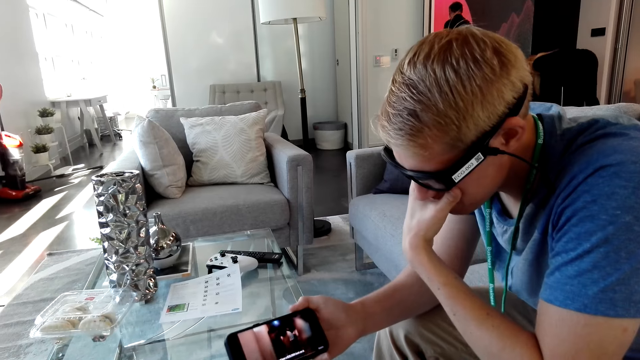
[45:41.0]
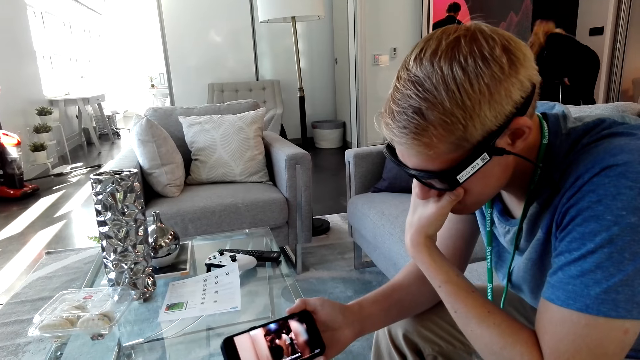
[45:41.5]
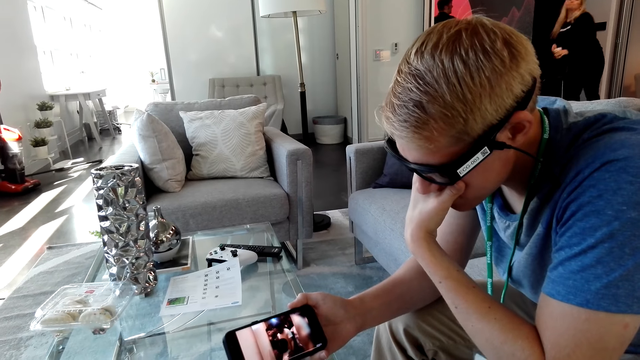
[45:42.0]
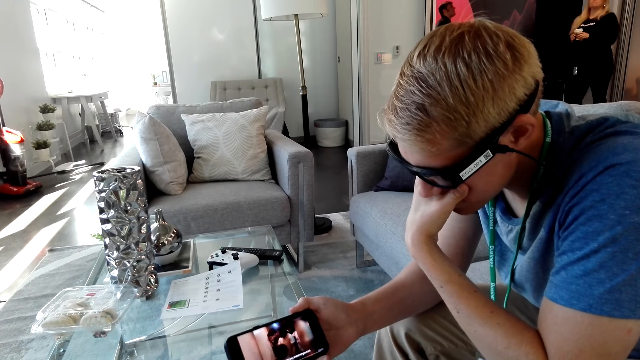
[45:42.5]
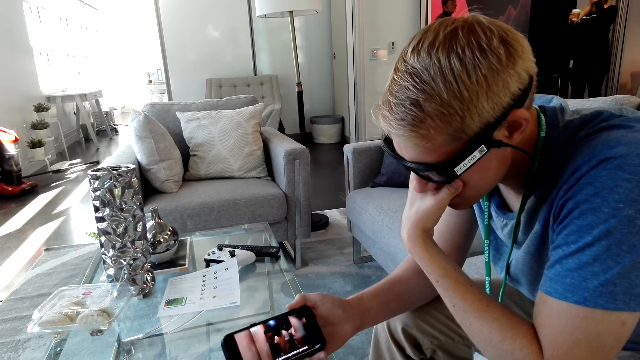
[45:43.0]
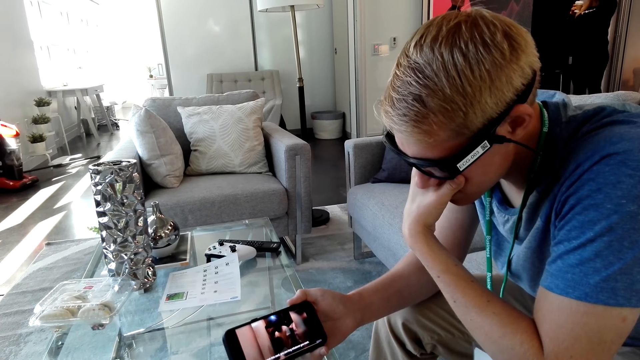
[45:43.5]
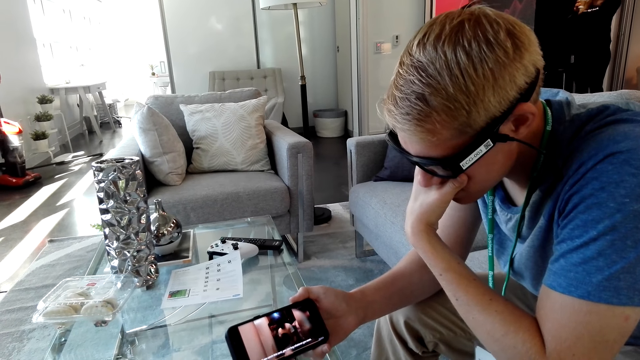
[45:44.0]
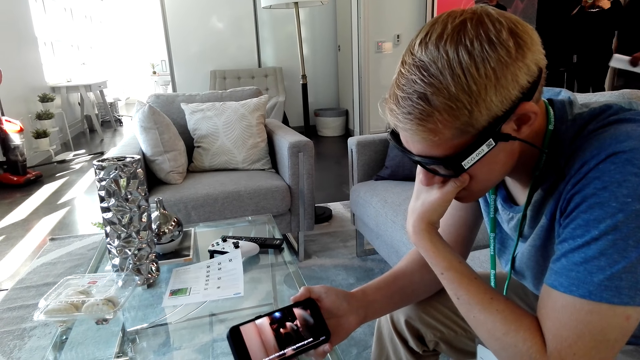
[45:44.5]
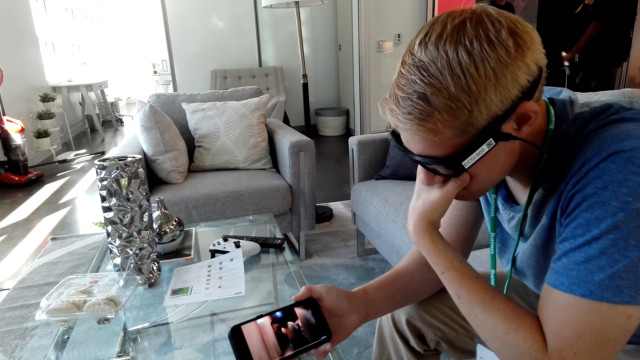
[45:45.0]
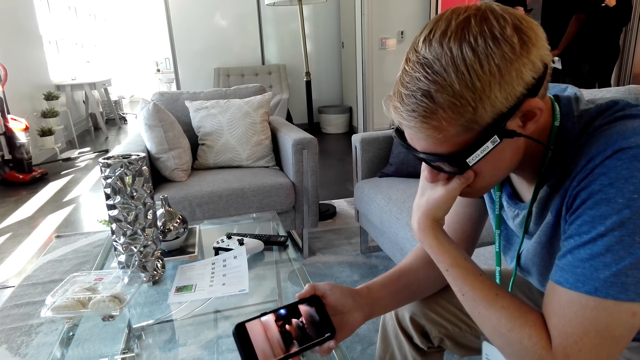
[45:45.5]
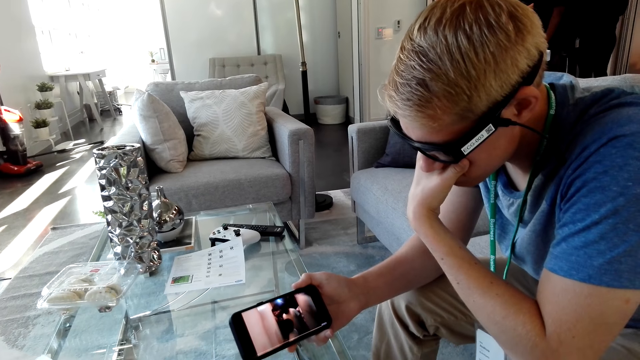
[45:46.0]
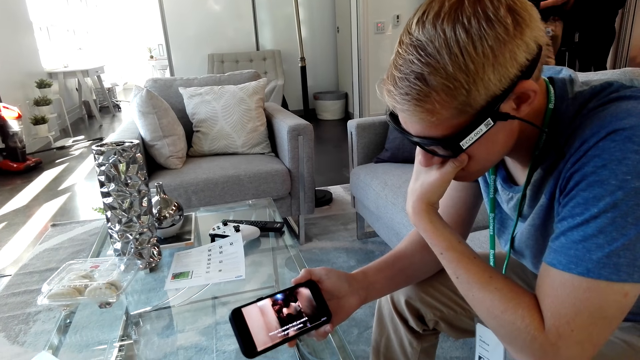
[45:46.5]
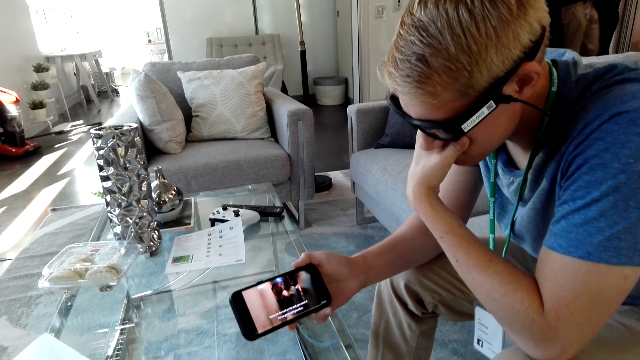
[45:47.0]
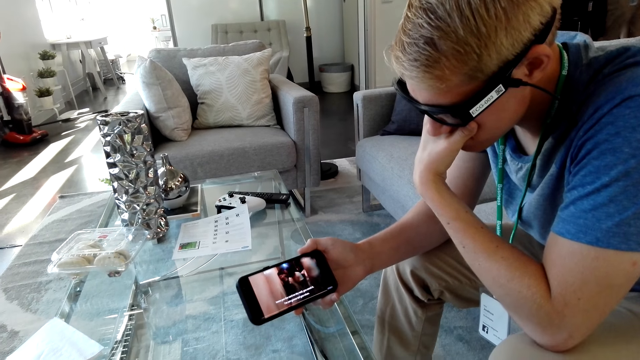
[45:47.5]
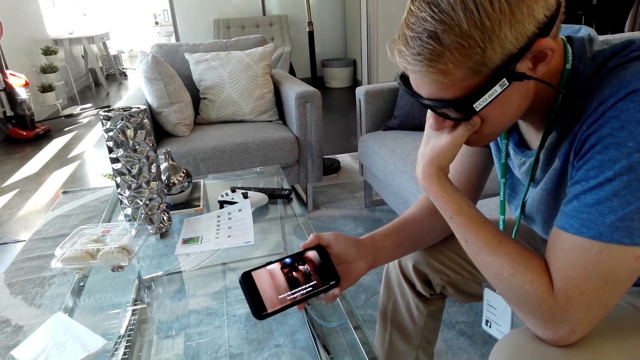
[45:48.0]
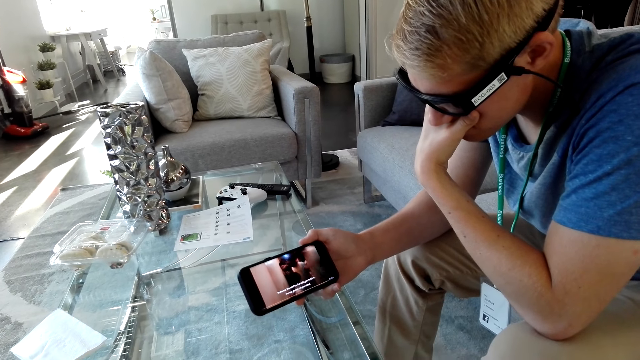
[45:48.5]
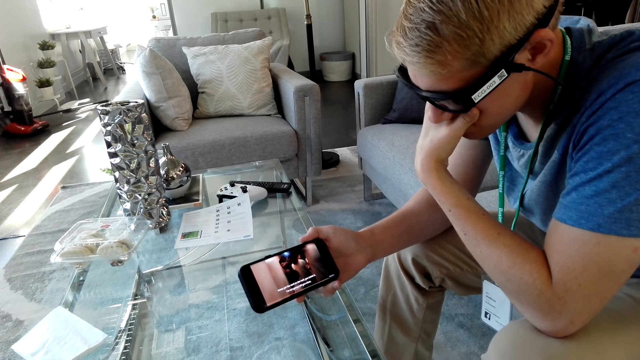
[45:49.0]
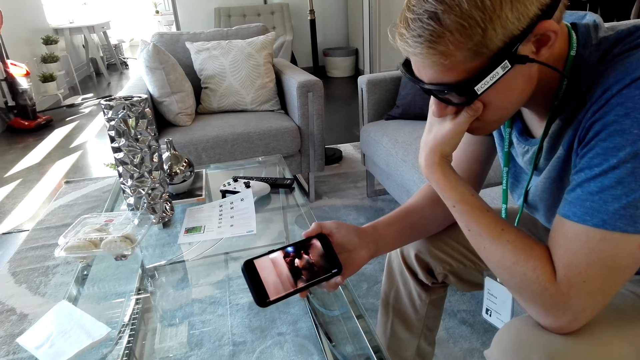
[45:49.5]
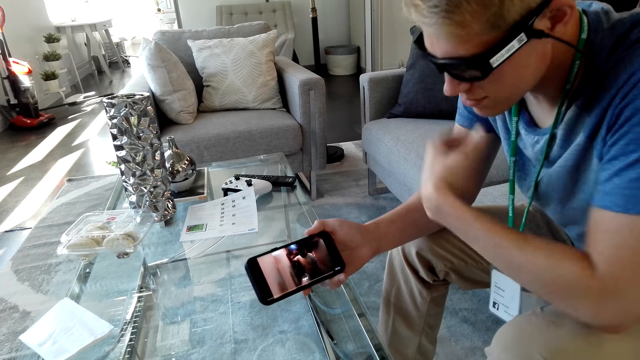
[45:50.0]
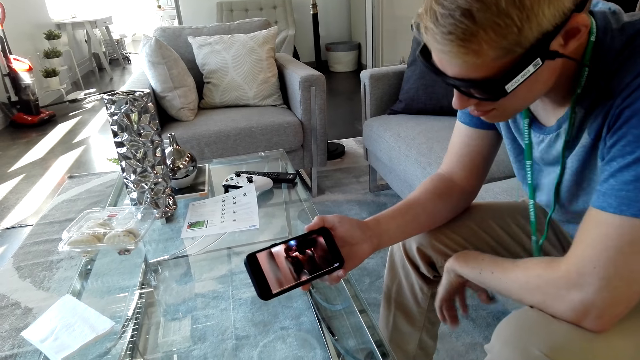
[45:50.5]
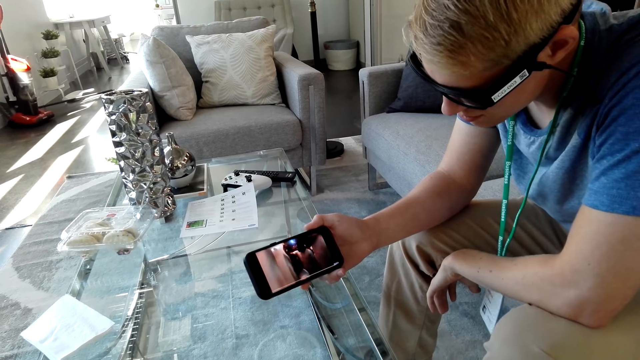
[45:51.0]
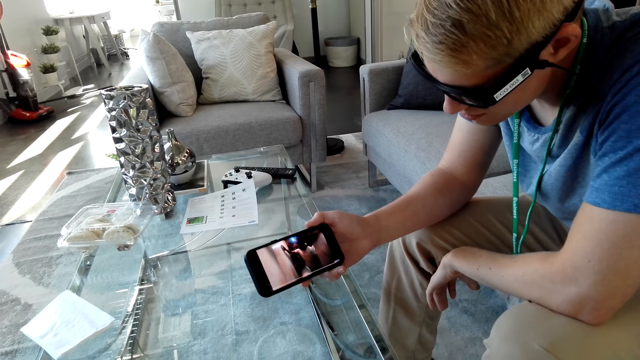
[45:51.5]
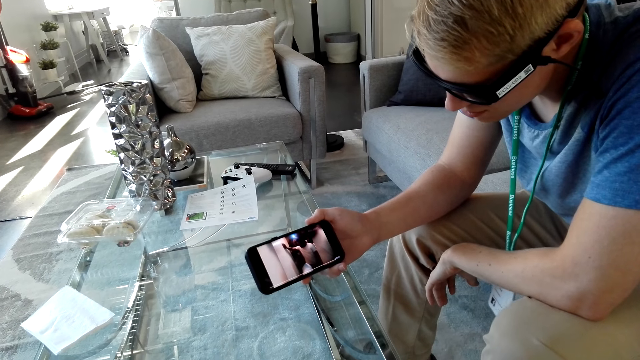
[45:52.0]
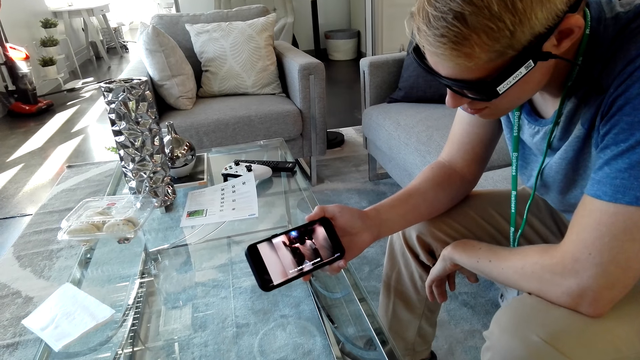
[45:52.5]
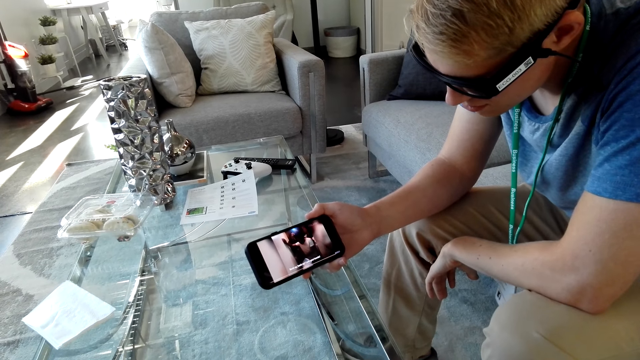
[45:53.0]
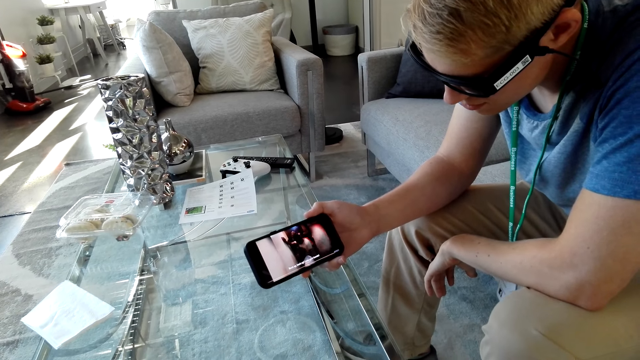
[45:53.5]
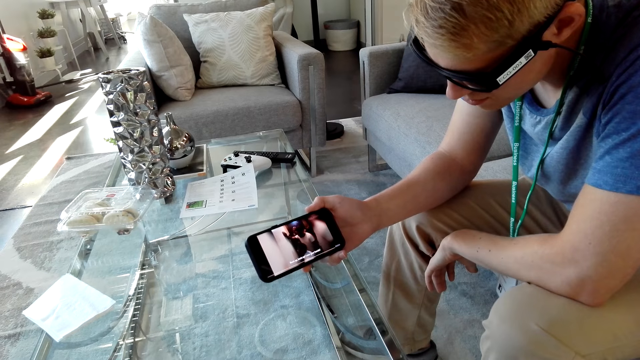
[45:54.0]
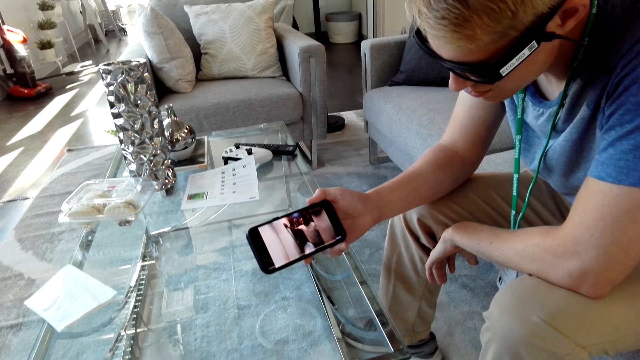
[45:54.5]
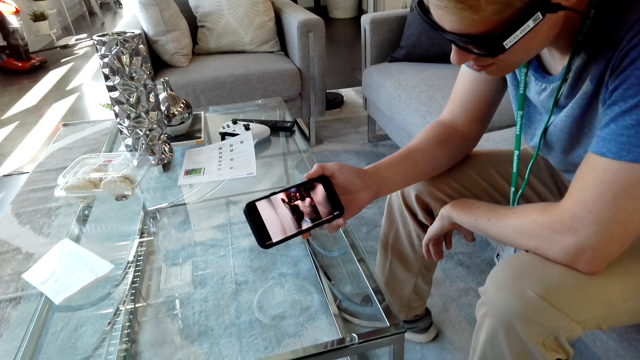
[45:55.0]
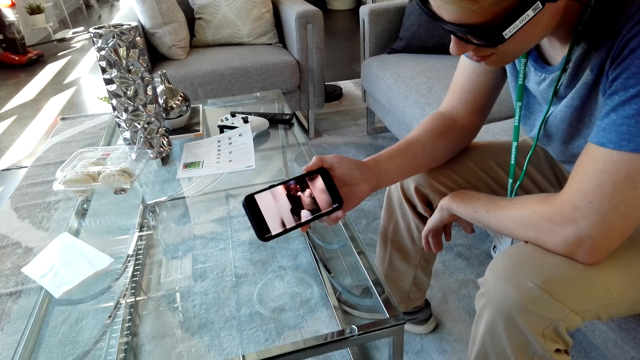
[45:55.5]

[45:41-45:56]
A man watches a video on the phone. The camera wearer watches on the phone with the man. The man puts down his hand.

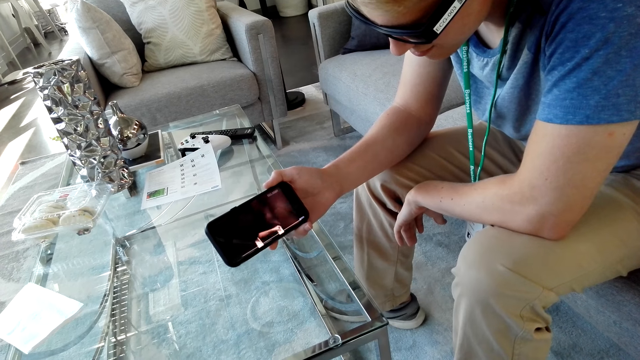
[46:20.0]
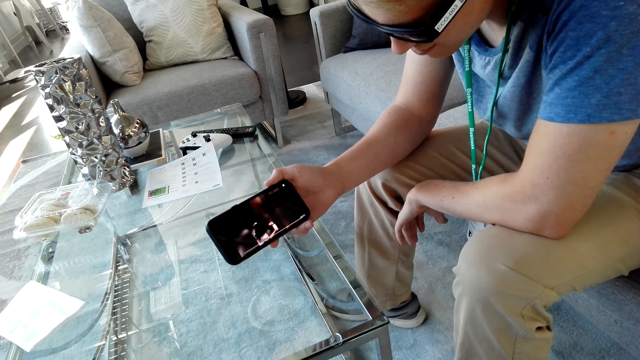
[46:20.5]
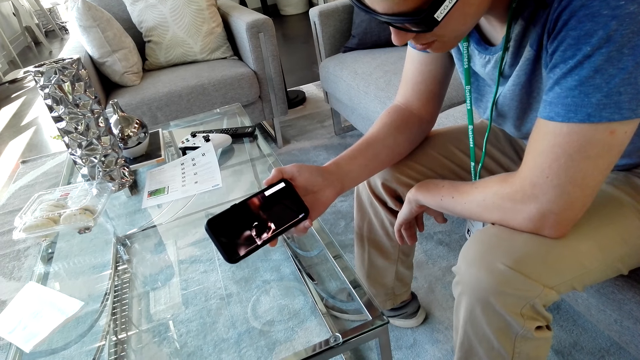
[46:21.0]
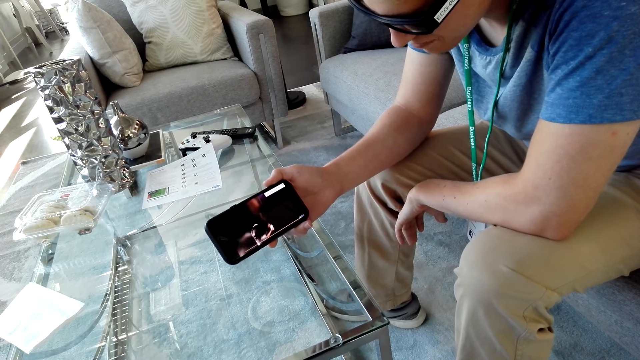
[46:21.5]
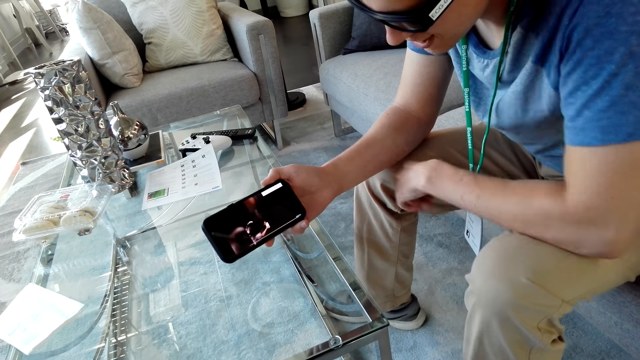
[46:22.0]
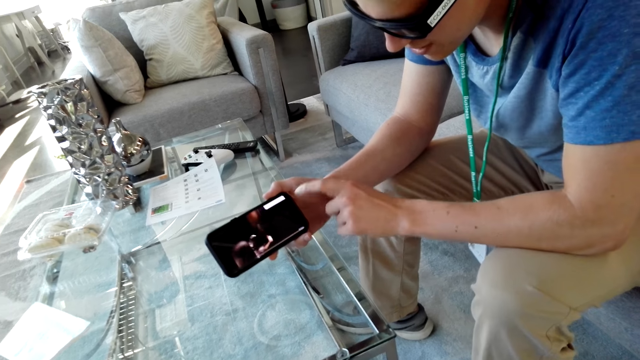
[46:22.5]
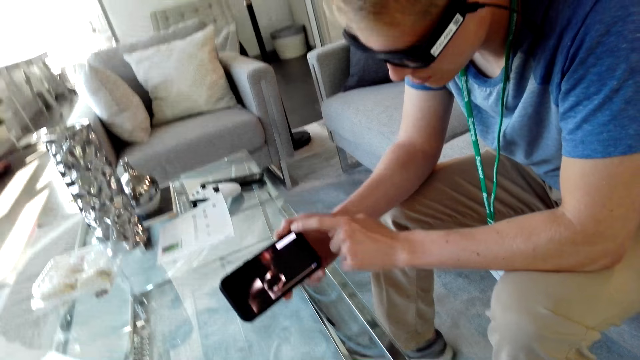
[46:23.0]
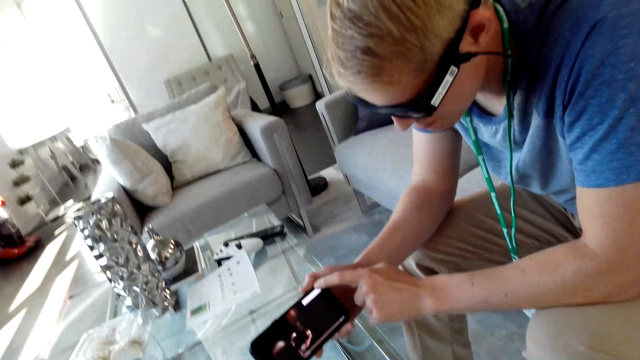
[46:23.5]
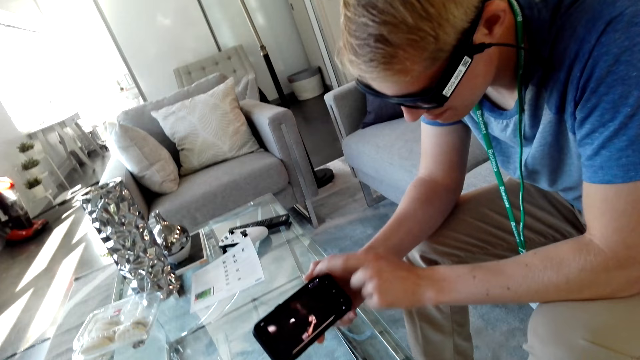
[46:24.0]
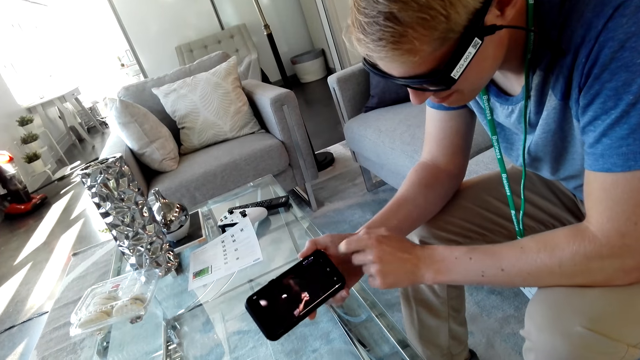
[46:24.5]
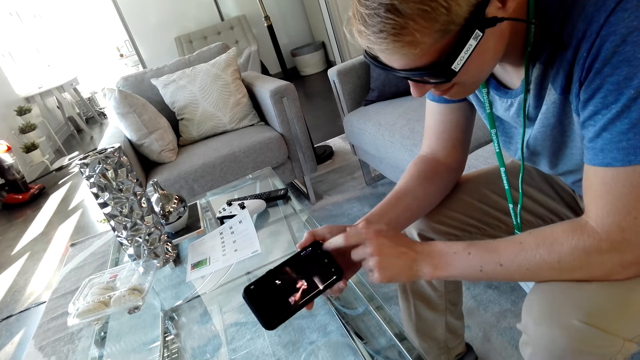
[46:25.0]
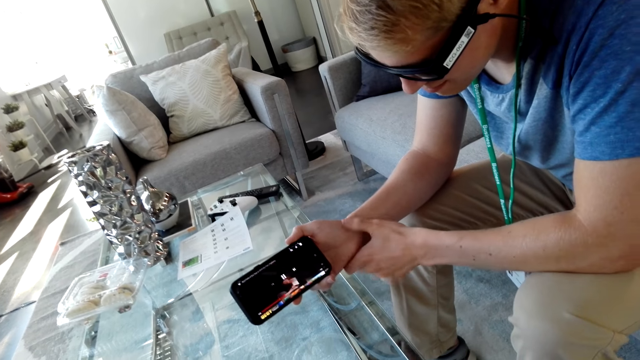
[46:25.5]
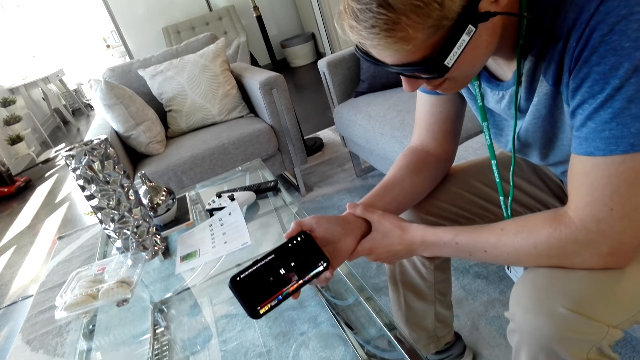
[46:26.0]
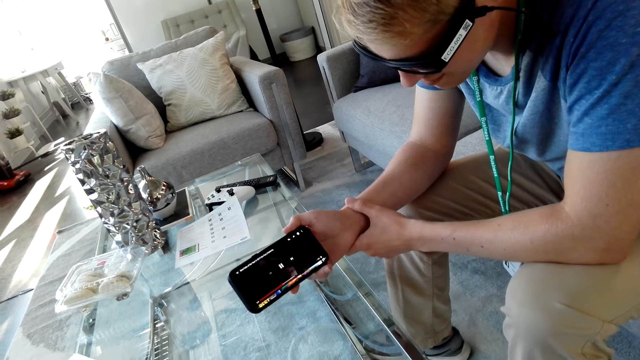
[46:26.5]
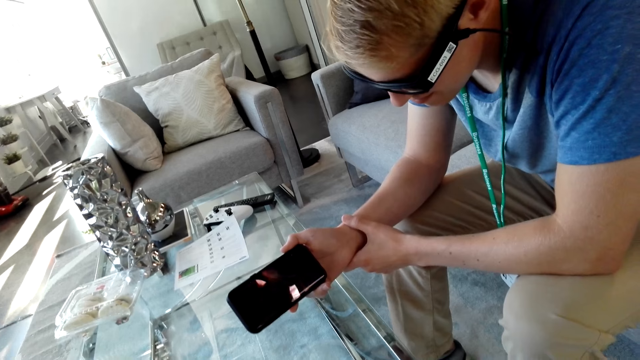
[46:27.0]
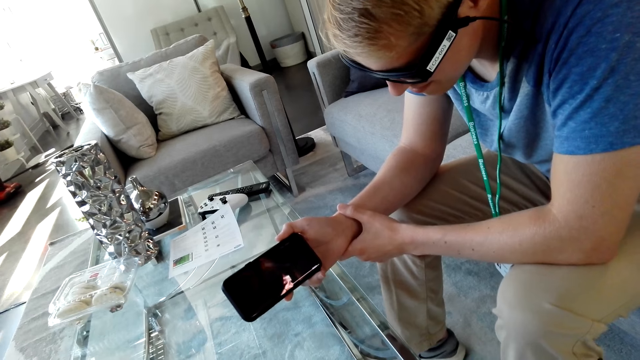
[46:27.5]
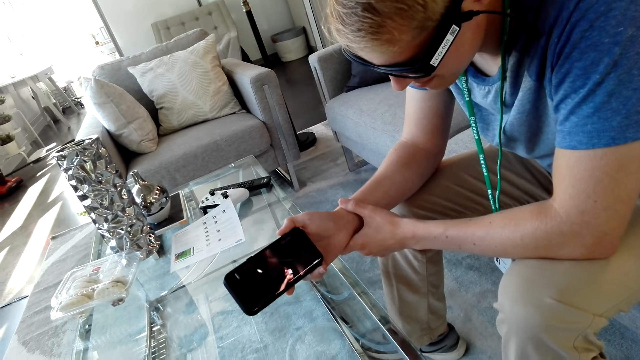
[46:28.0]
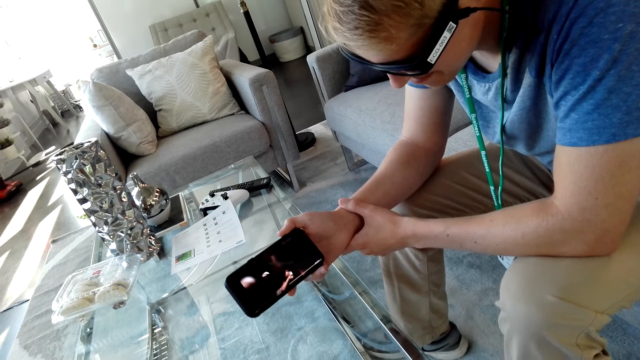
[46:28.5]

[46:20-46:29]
A man talks. The man points at the phone. The camera wearer talks.
